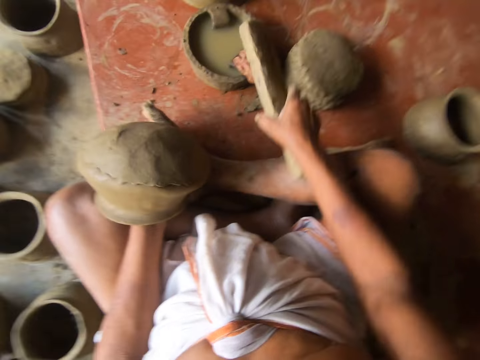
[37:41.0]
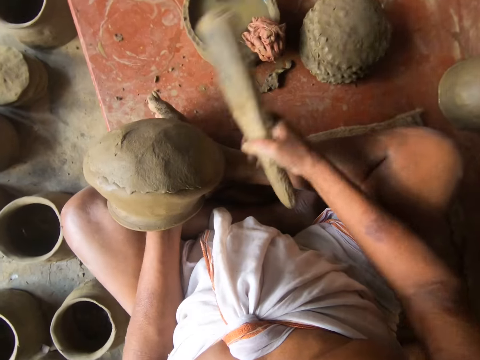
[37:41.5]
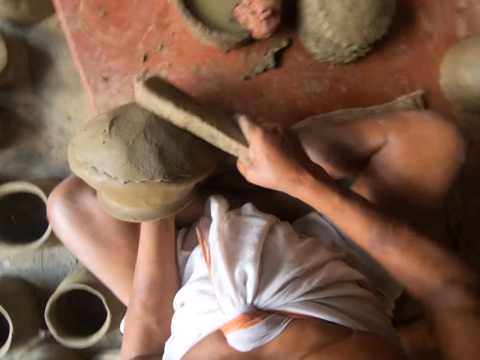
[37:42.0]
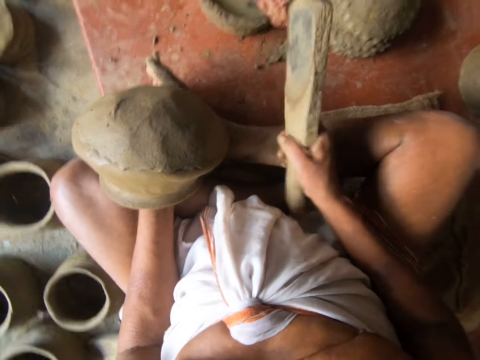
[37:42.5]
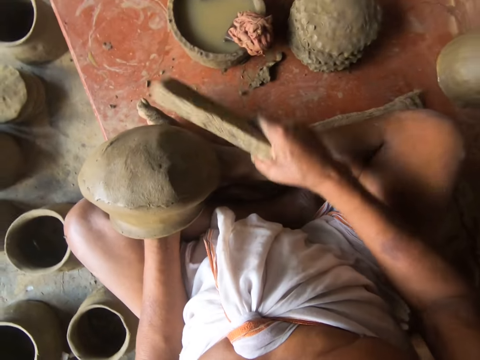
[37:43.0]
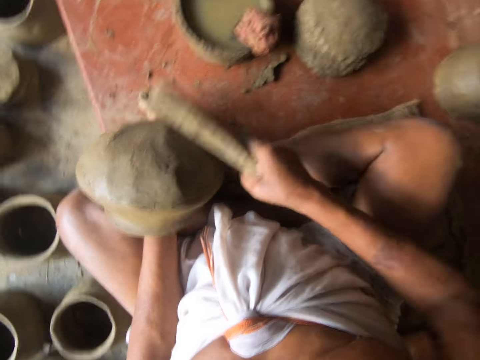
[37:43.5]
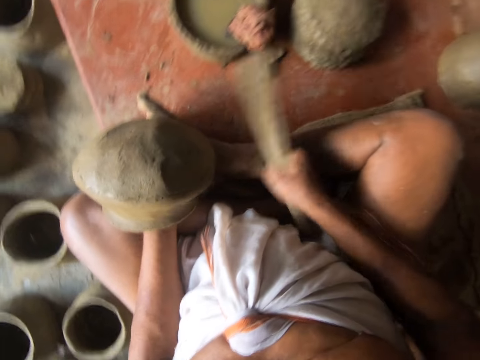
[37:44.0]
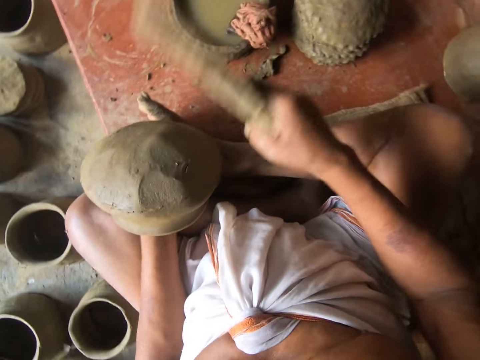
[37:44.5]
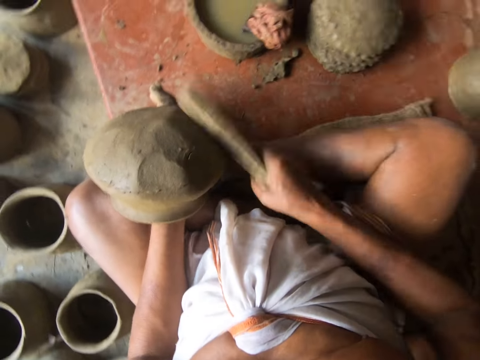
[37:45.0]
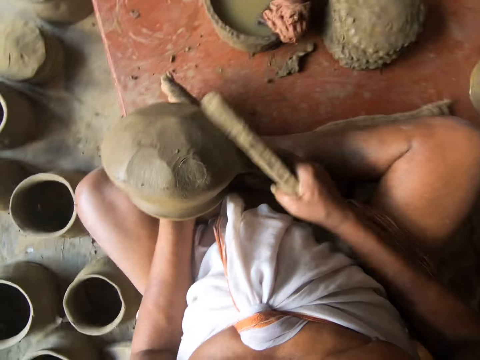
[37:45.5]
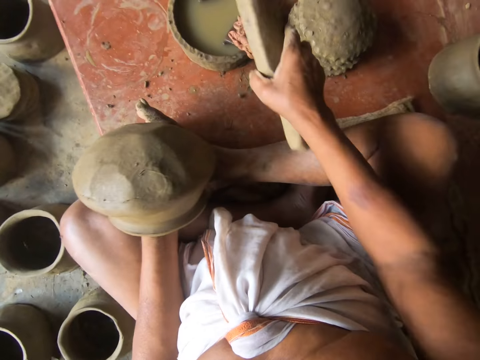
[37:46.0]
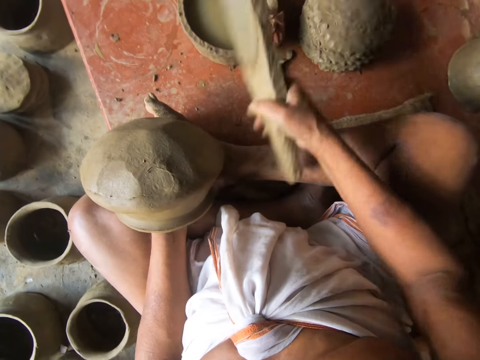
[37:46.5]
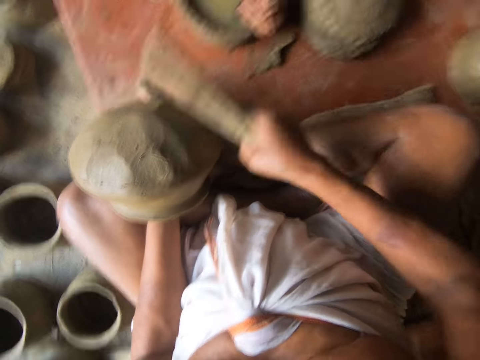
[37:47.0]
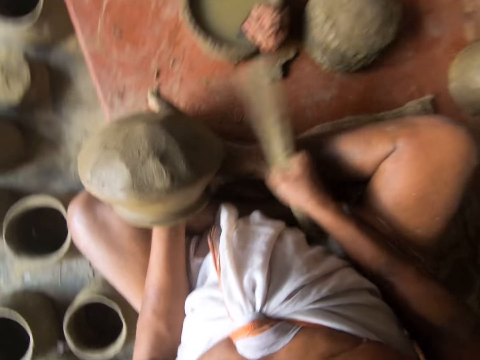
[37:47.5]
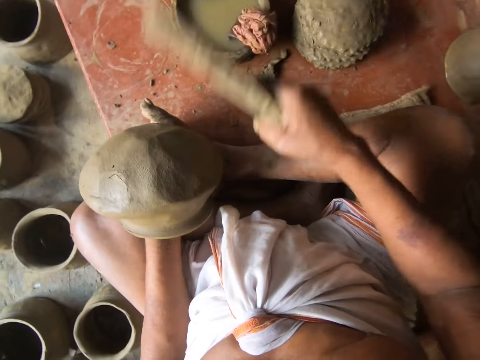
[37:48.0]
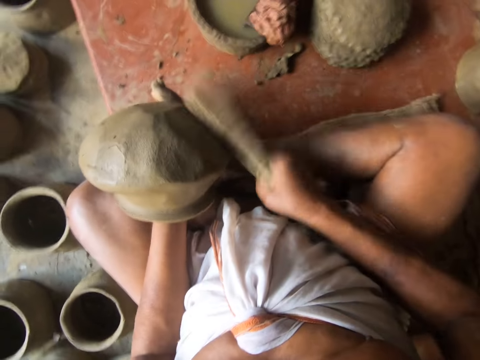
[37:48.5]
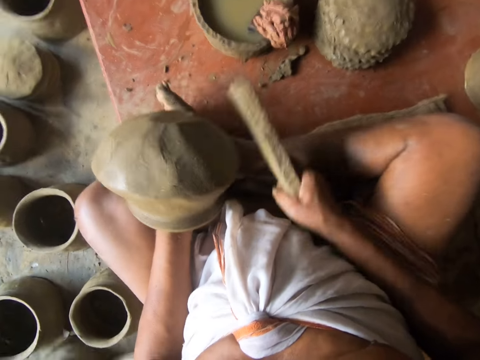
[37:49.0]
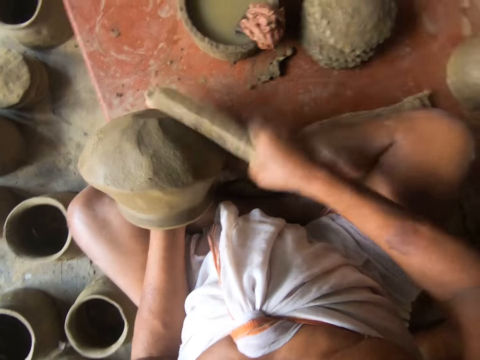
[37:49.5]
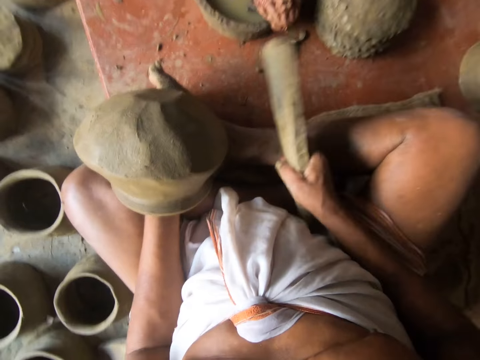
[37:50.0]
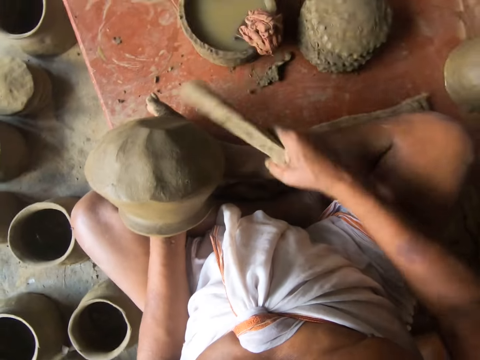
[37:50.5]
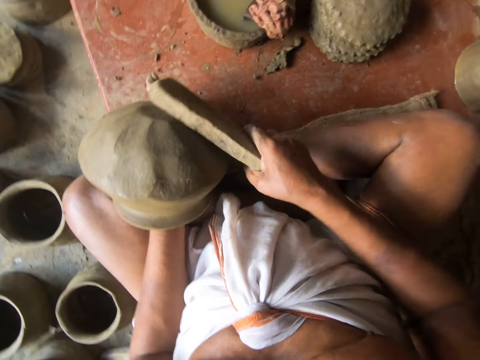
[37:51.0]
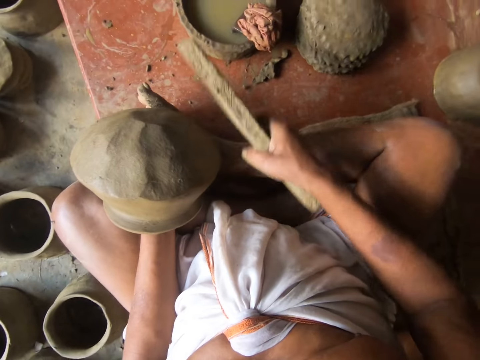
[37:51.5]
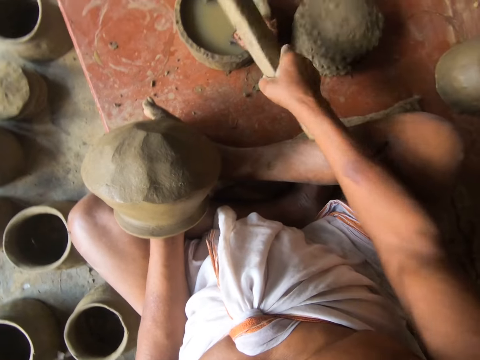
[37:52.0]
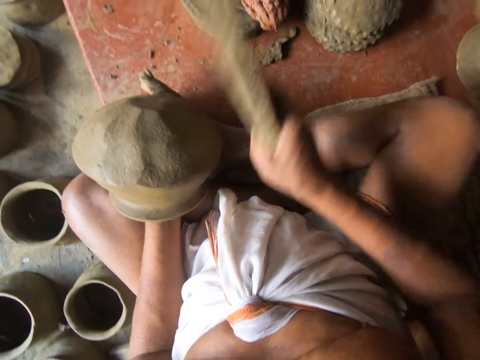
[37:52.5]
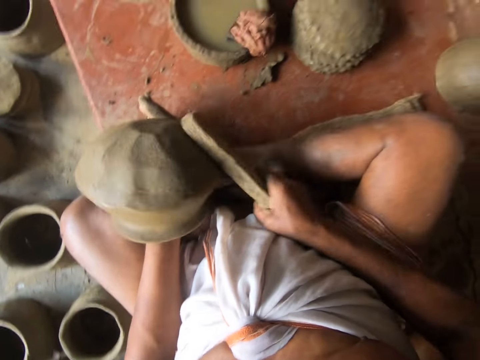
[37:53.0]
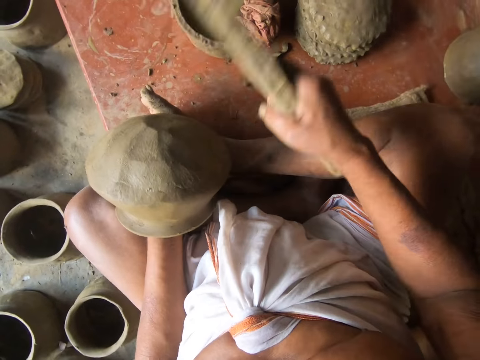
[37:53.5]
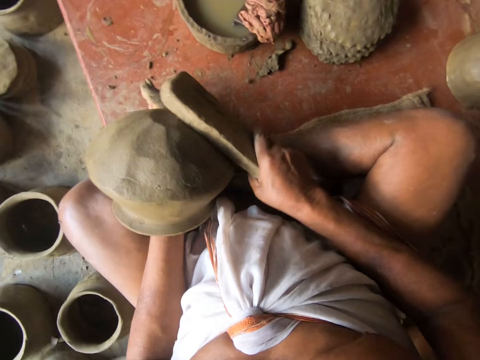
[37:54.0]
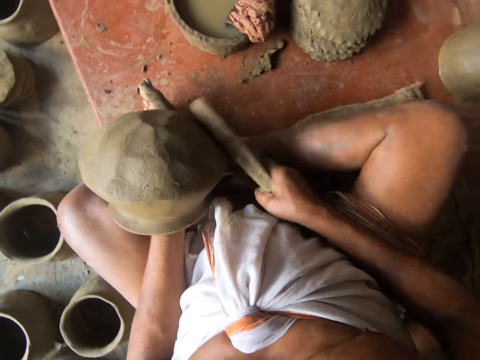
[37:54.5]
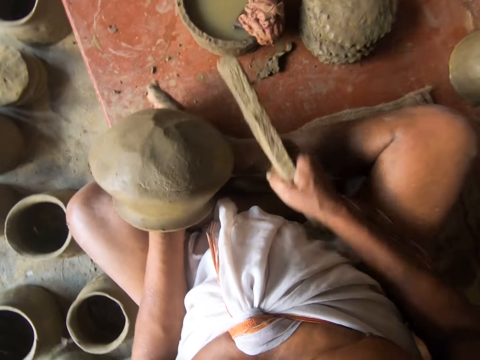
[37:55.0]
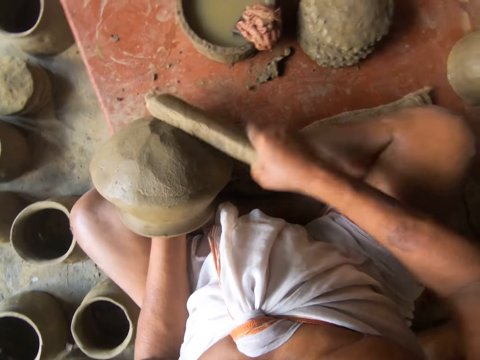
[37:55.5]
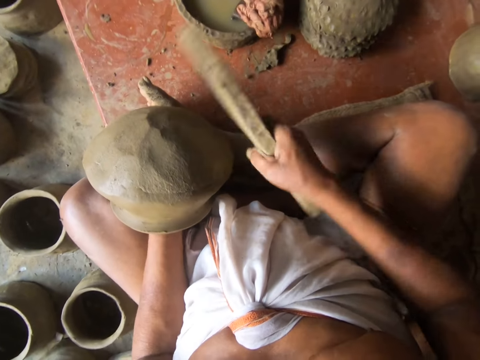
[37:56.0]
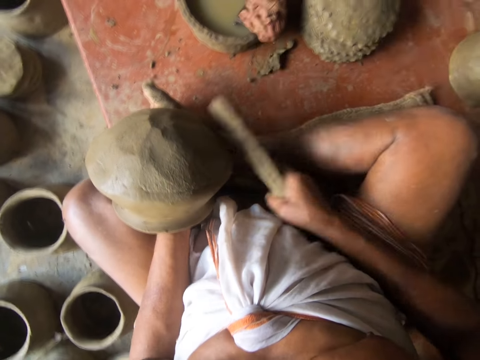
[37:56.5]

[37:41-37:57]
The camera wearer wets the wood. They hit the piece of cloth. They hit on the moulded clay. They wet the wood. They hit the piece of cloth. They hit on the moulded clay. They wet the wood. They hit the piece of cloth. They hit on the moulded clay.

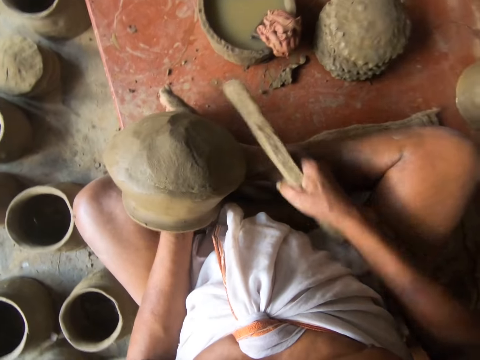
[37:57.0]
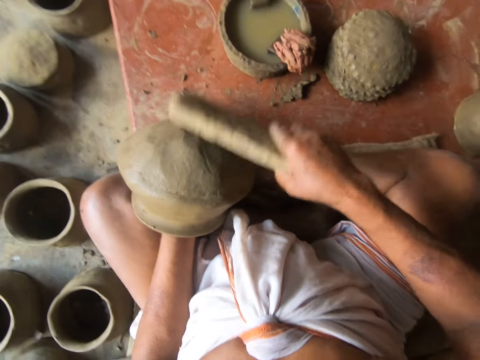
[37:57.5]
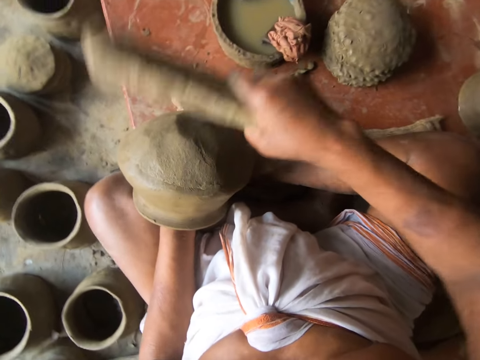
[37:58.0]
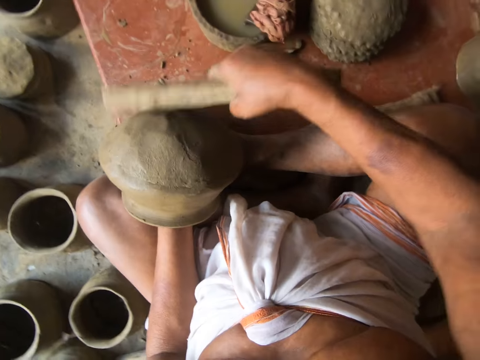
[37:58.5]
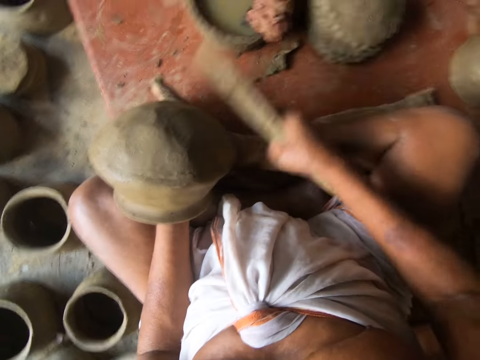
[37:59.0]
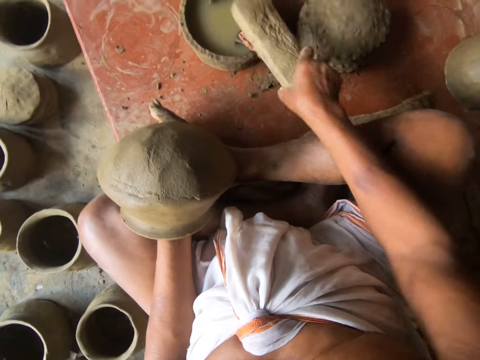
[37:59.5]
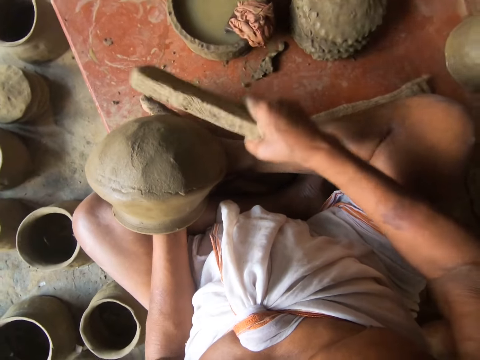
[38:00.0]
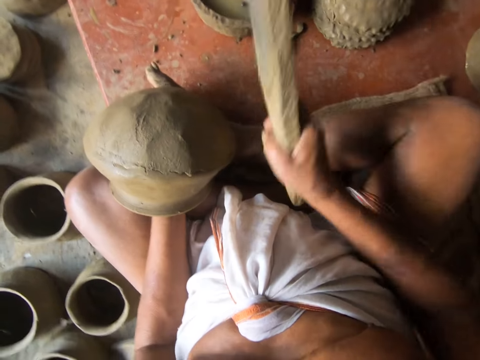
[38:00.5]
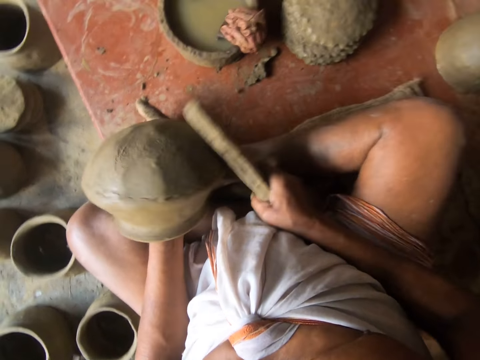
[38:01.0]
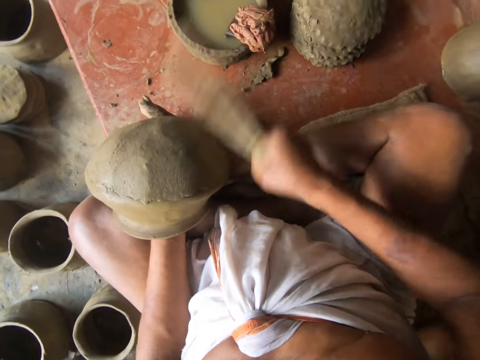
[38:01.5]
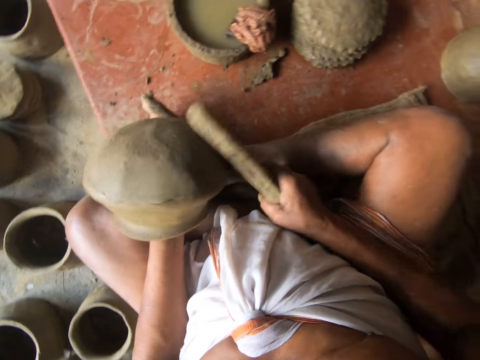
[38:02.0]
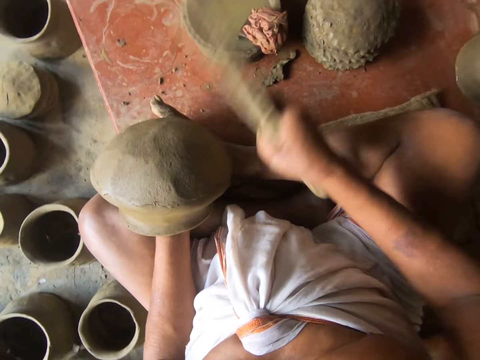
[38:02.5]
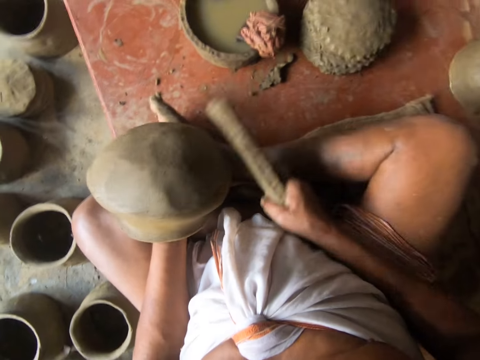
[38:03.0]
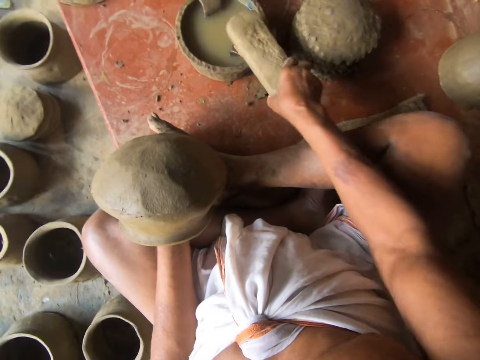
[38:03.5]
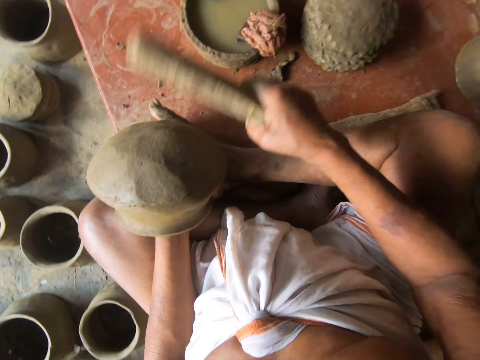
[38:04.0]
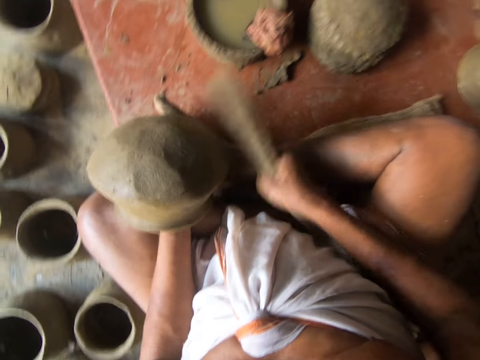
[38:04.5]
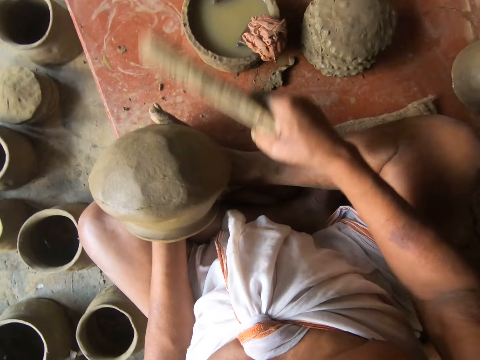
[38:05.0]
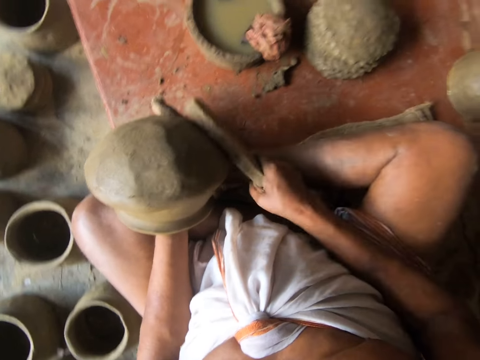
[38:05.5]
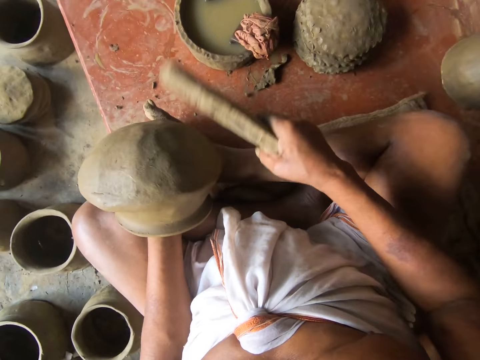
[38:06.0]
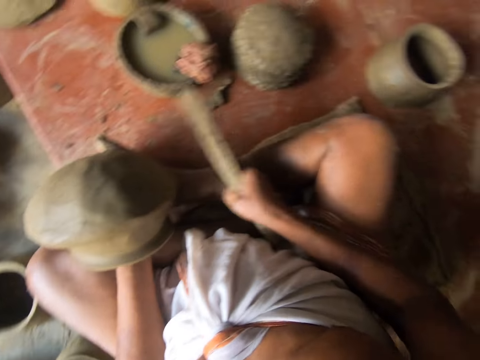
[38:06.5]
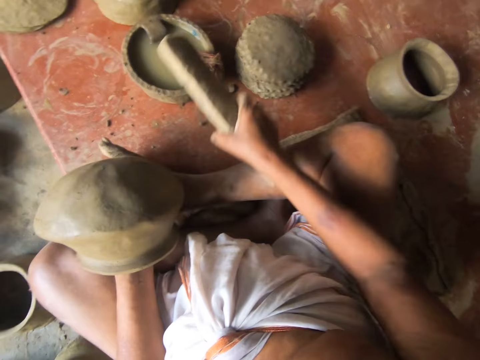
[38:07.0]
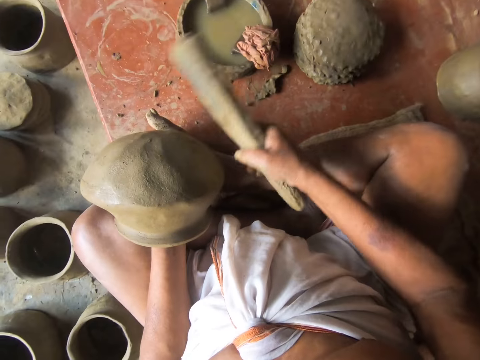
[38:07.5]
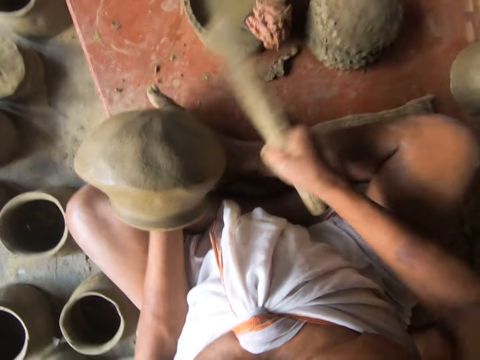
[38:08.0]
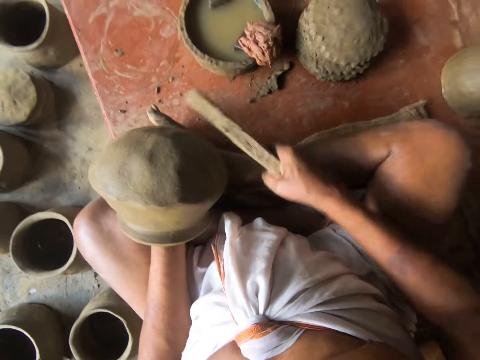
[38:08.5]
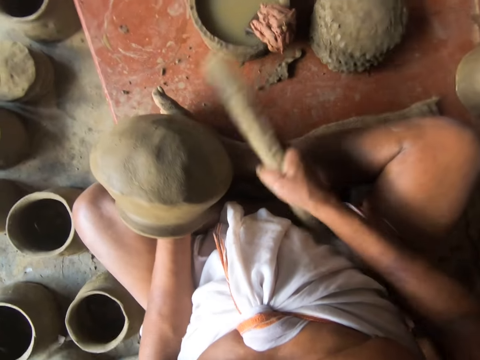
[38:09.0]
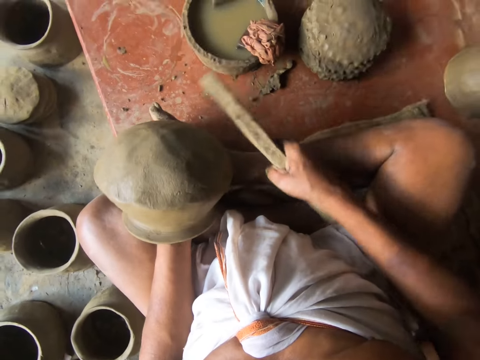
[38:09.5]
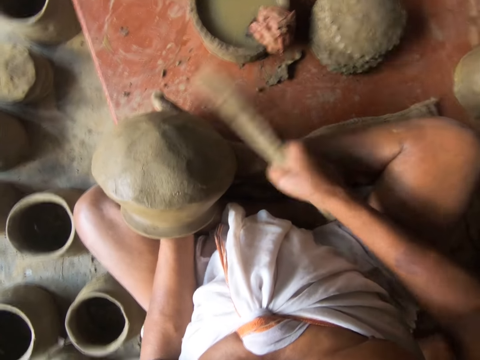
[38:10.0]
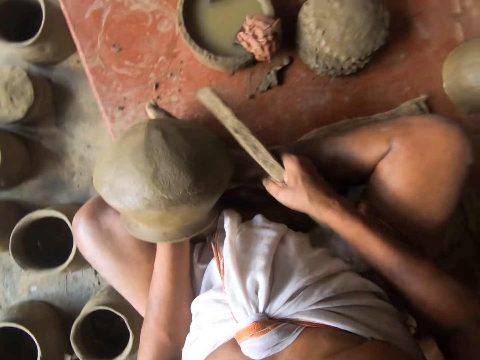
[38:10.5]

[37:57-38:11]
The camera wearer wets the wood. They hit the piece of cloth. They hit on the moulded clay or pot. They wet the pot. They hit the piece of cloth. They hit on the moulded clay. They wet the pot. They hit the piece of cloth. They hit on the moulded clay.
